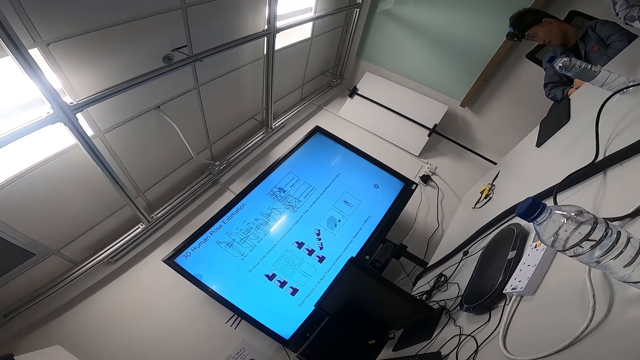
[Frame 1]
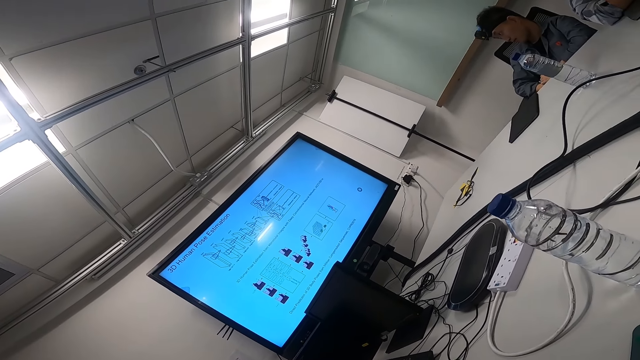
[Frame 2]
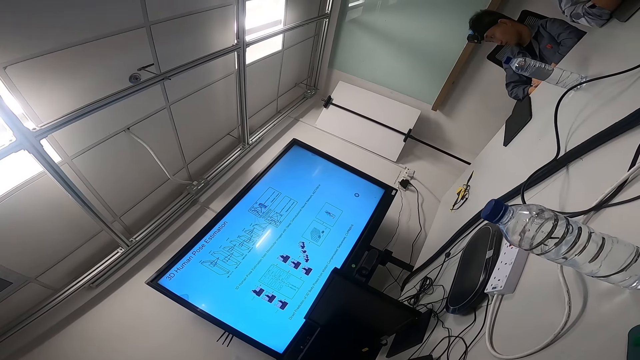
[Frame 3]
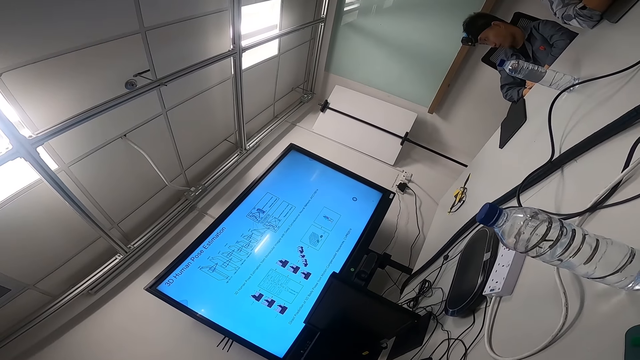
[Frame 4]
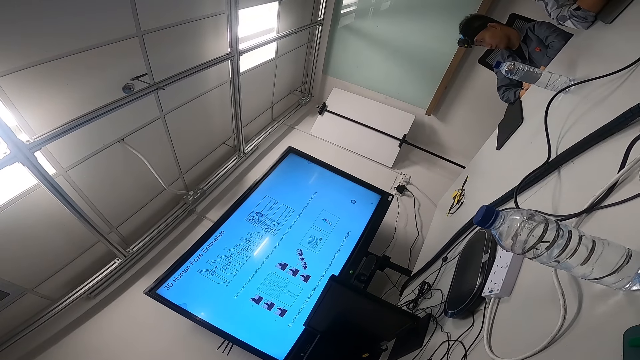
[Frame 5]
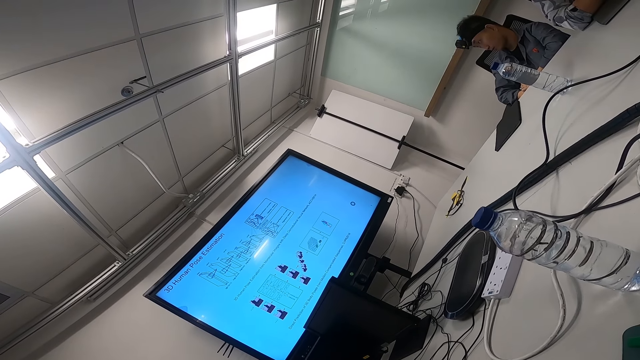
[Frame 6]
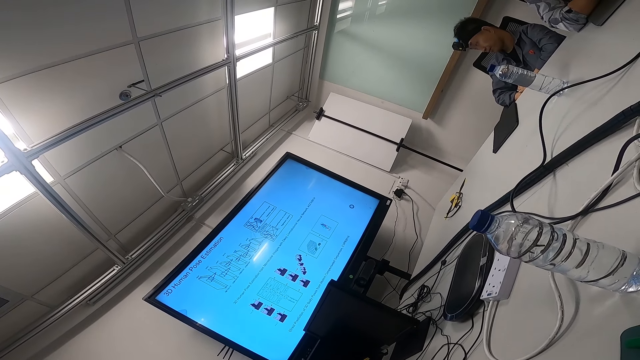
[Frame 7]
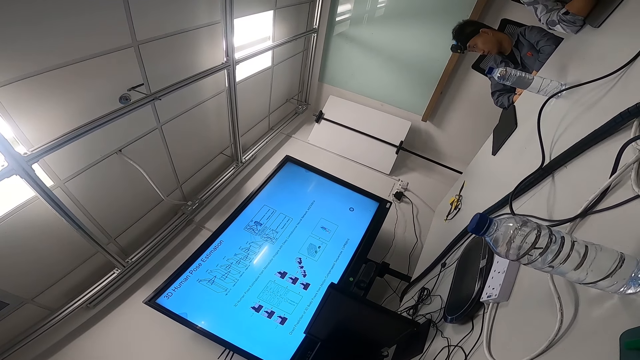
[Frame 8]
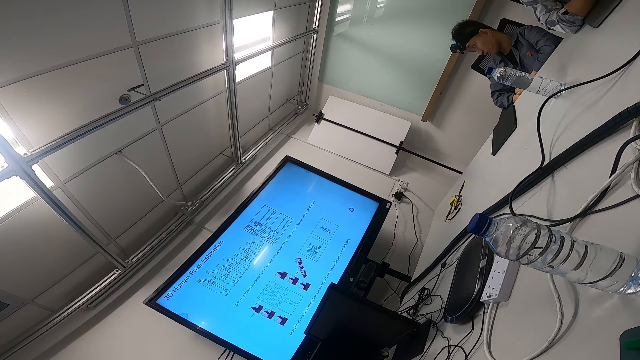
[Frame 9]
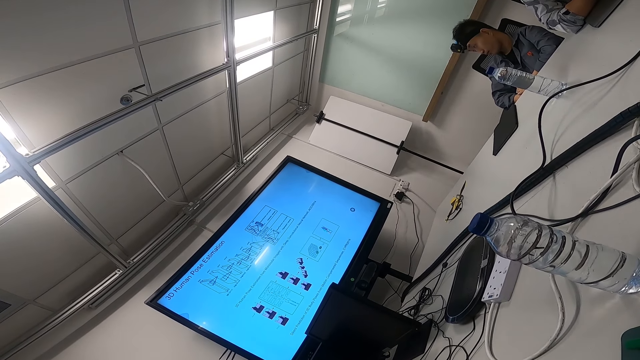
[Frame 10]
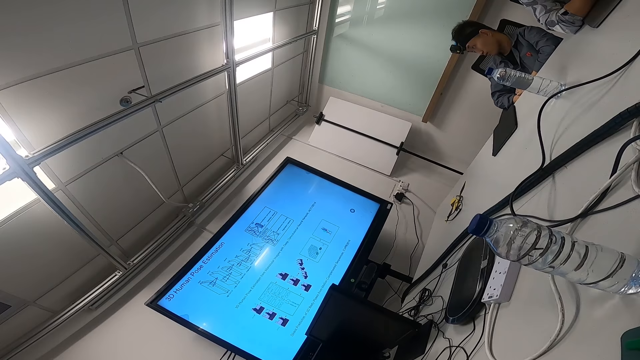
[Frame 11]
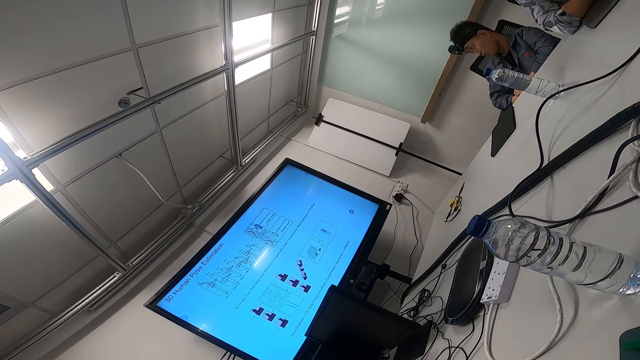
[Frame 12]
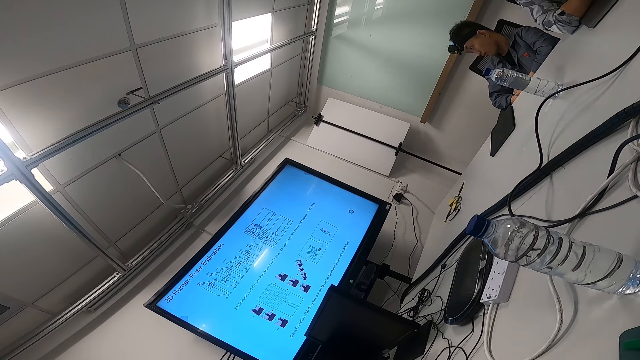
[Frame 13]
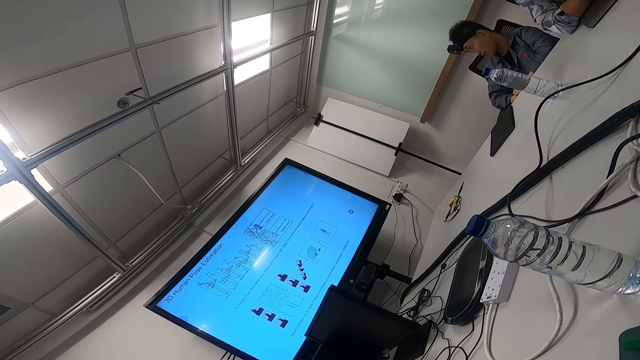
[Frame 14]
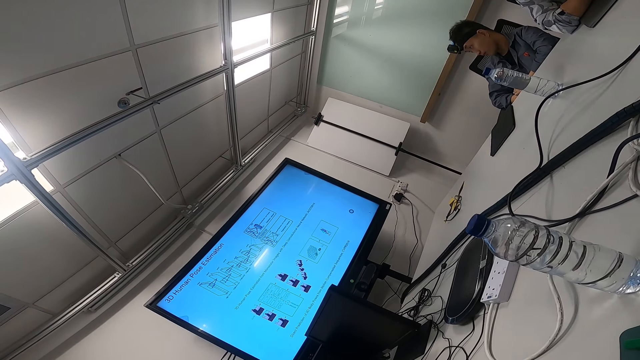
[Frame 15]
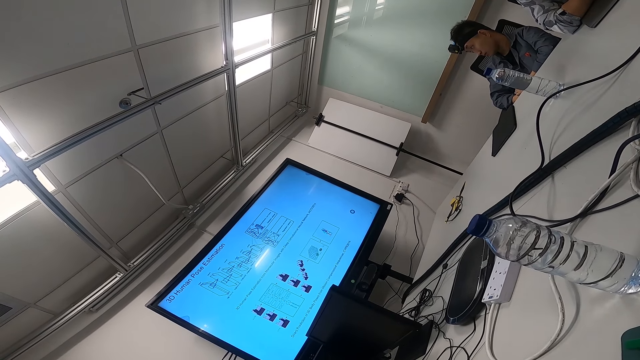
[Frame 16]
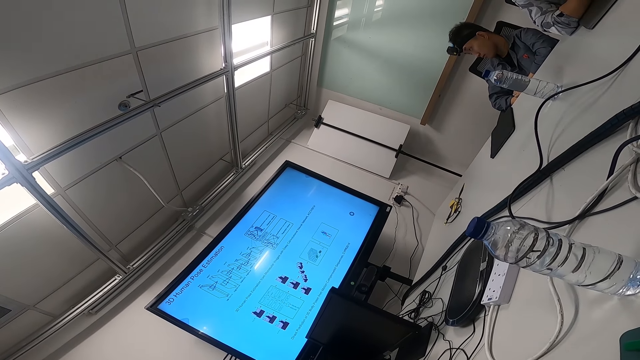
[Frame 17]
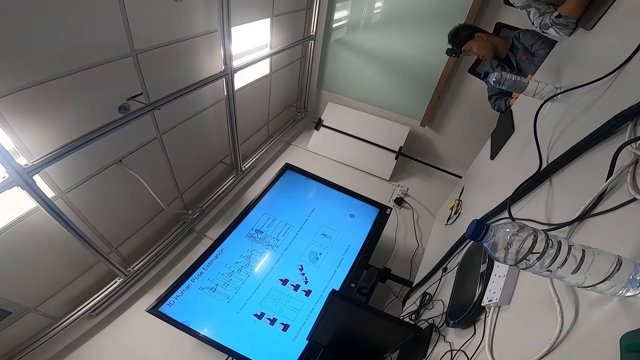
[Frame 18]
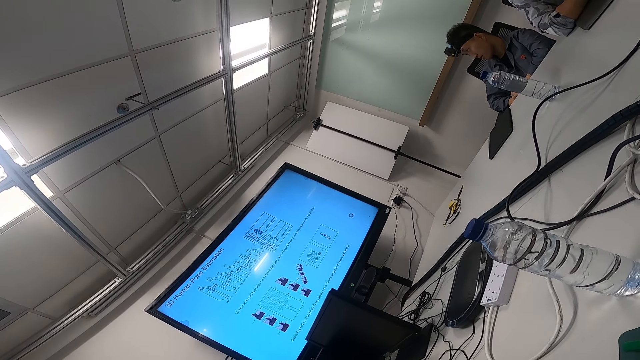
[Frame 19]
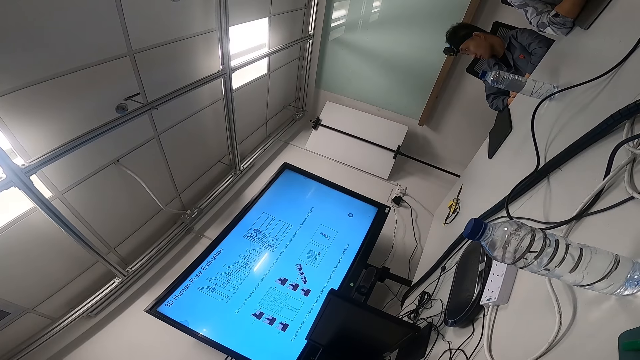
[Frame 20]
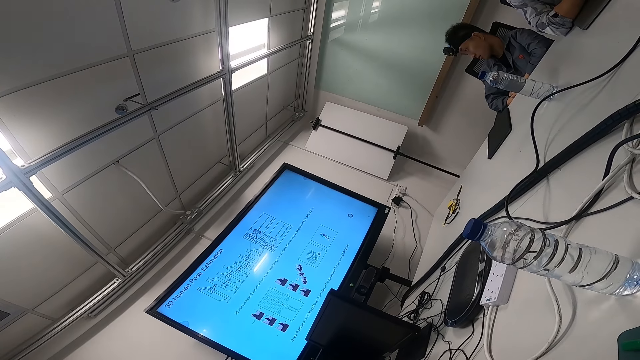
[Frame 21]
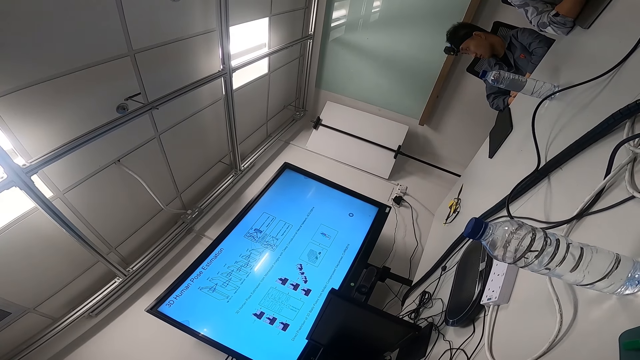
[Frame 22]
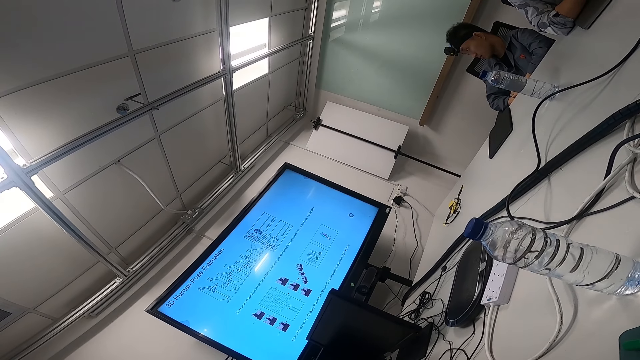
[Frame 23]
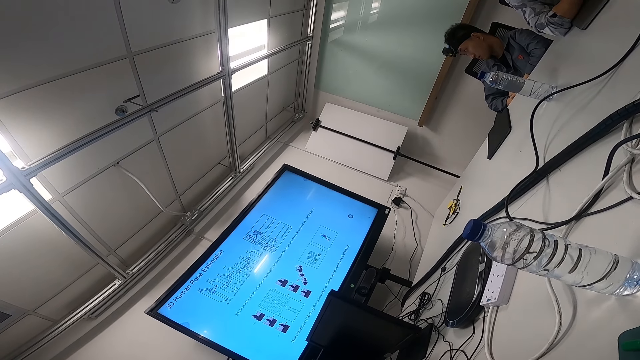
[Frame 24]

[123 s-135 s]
The camera wearer stares around. A person watches news on a smart TV.

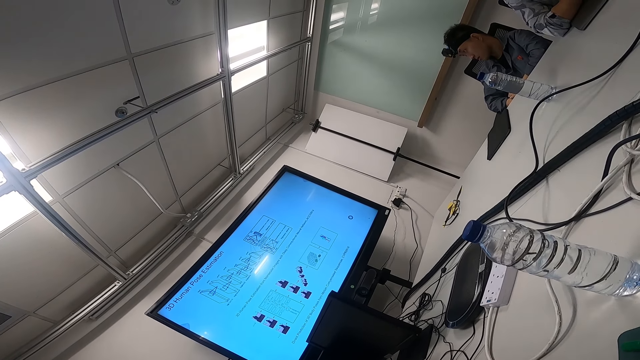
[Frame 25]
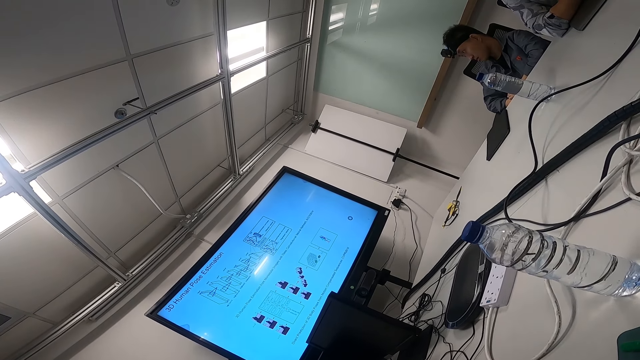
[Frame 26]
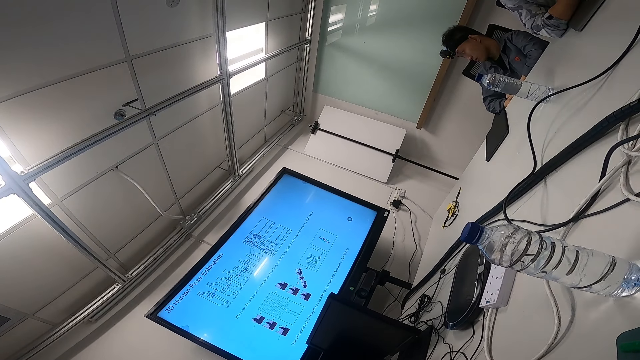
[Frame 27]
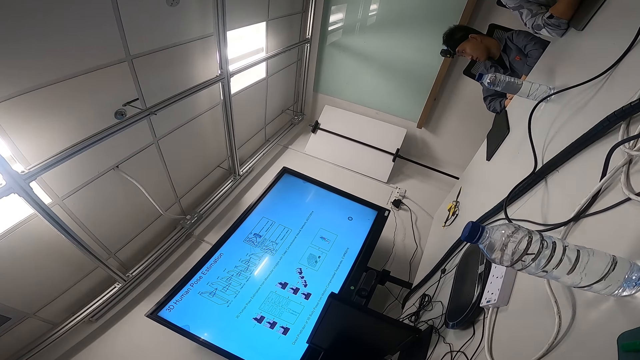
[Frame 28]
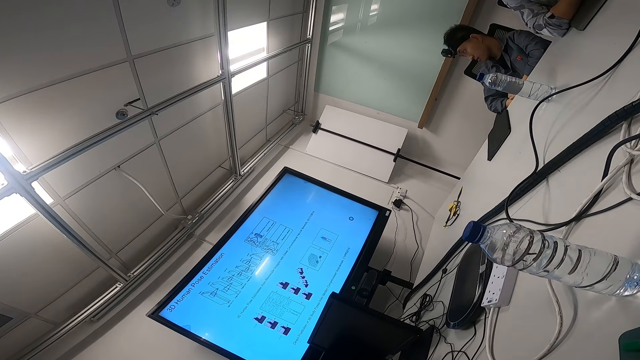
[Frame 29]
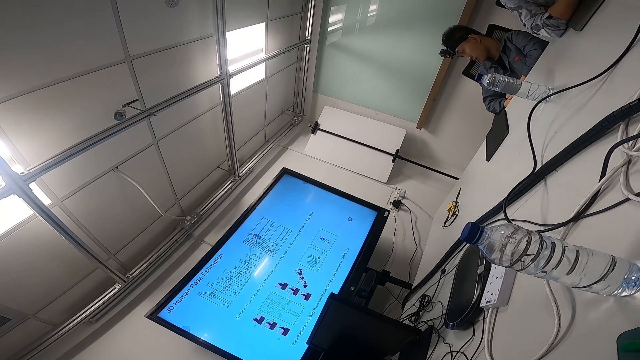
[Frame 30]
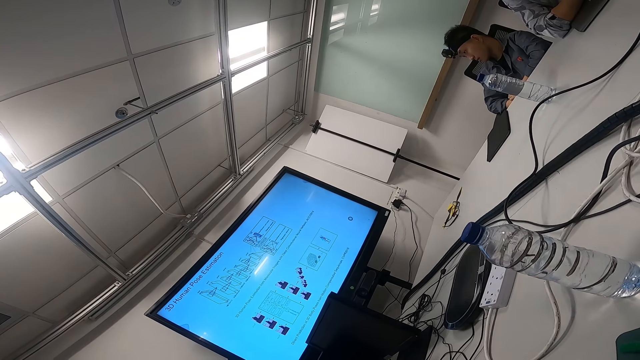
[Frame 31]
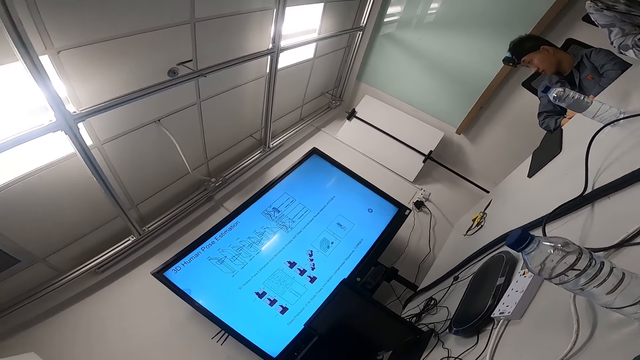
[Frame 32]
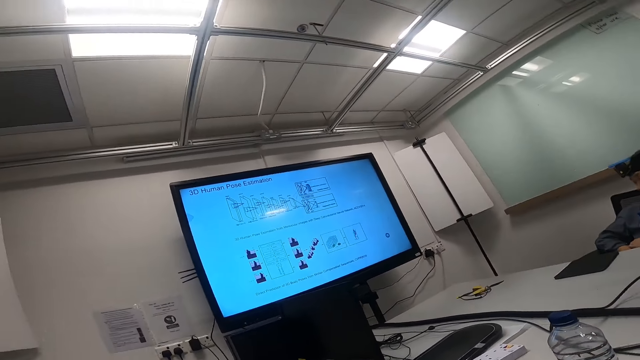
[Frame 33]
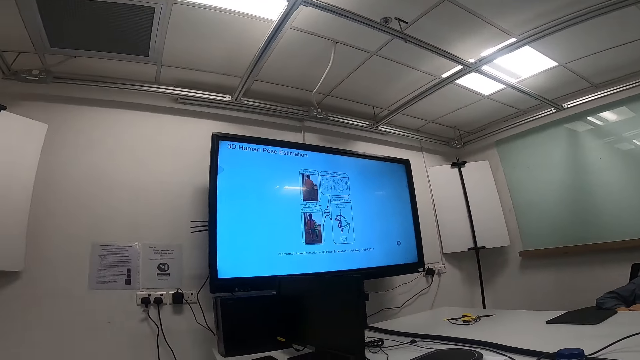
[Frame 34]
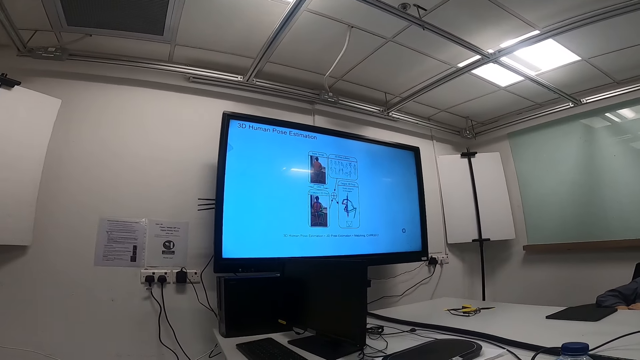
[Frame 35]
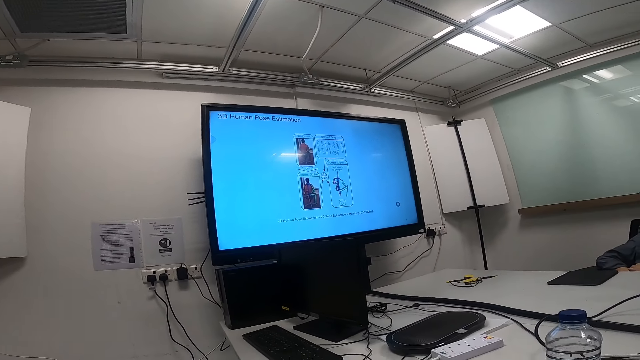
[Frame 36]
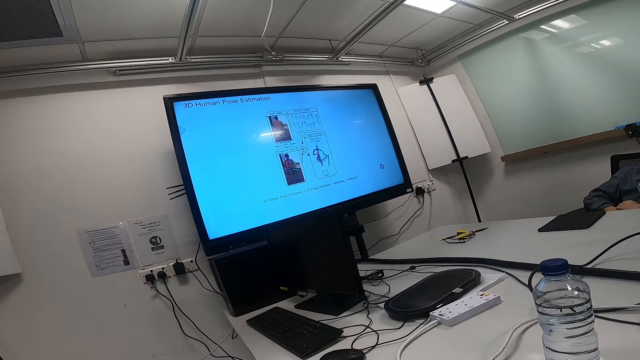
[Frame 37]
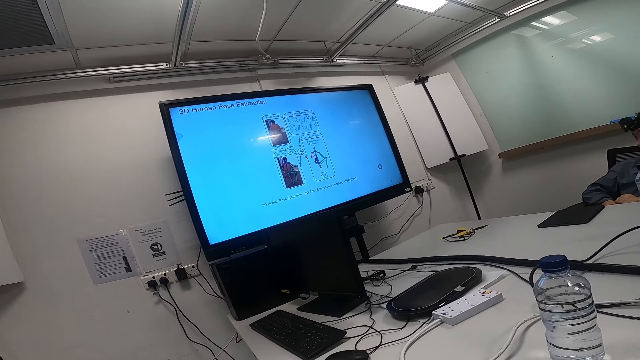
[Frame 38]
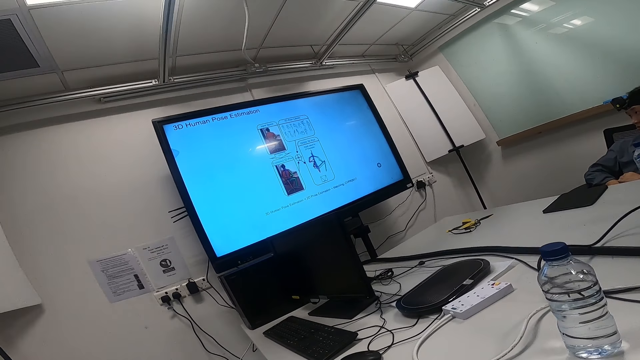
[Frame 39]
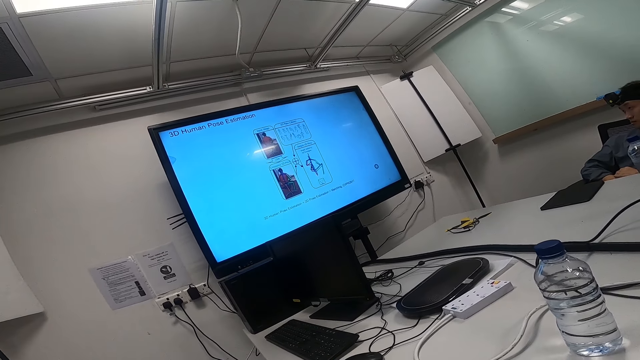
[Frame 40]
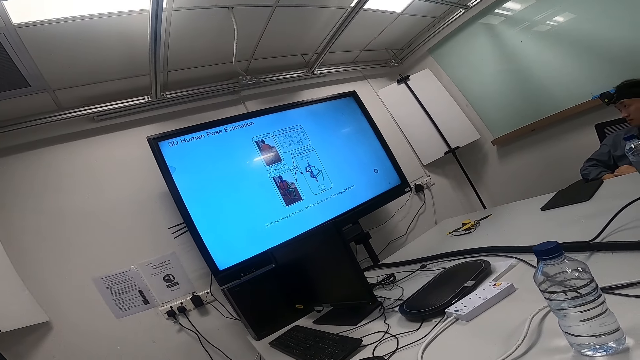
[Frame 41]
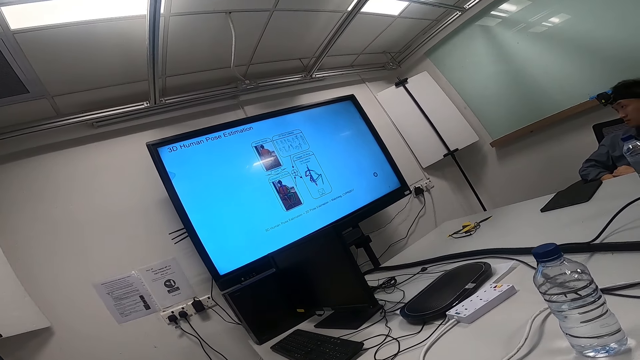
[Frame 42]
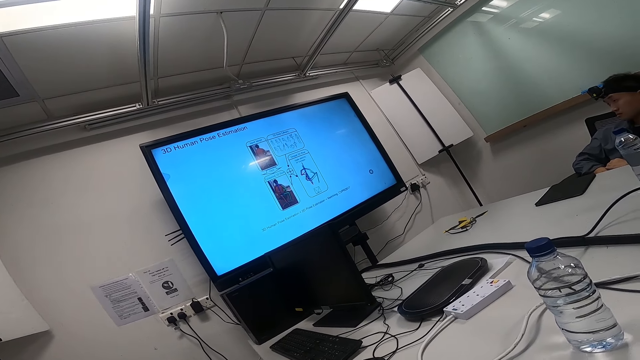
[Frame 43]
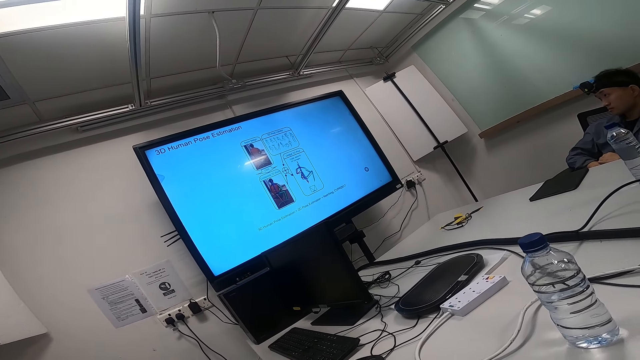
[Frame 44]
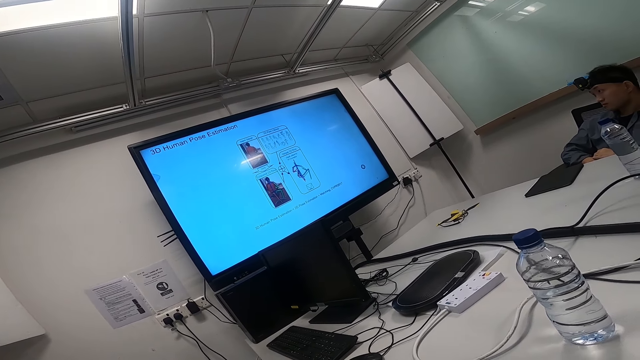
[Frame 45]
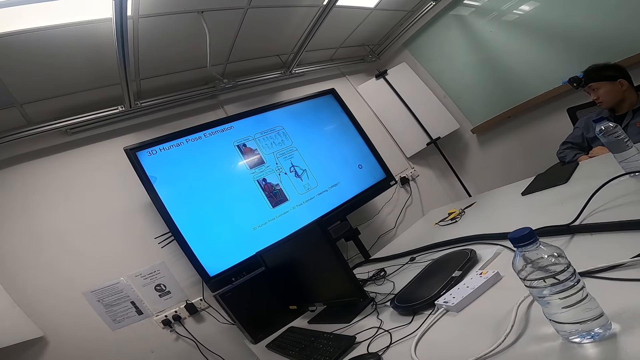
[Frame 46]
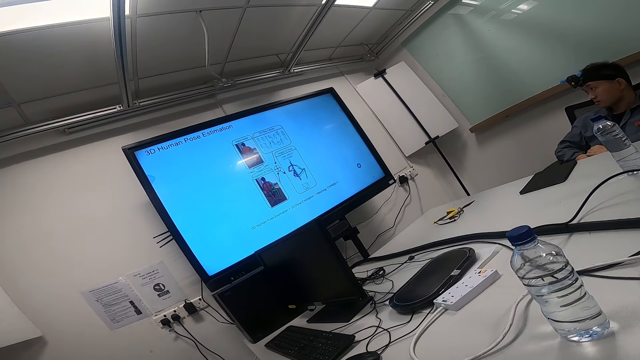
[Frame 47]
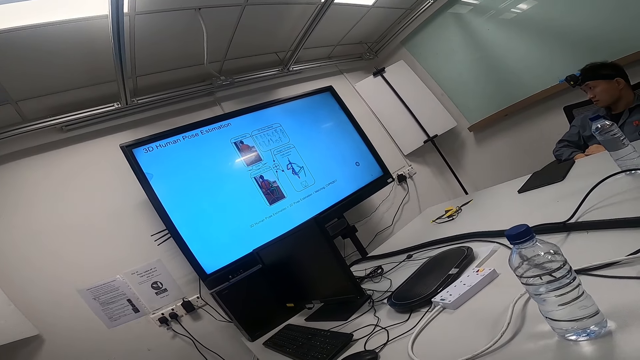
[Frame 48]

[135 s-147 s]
The camera wearer stares around. They watch news on a smart TV. A person watches news on the smart TV.
